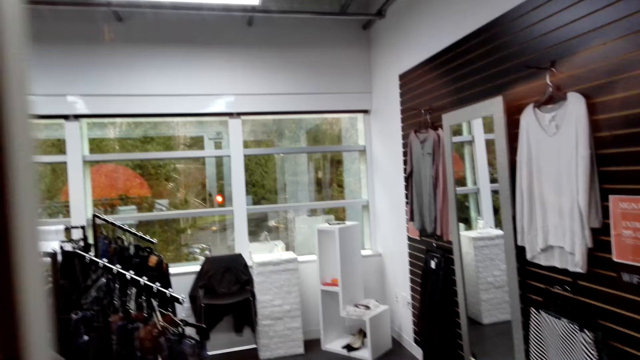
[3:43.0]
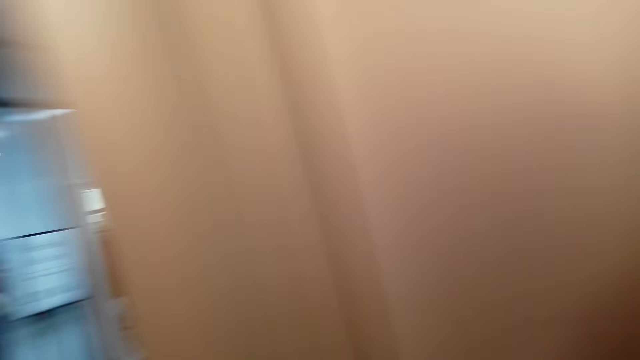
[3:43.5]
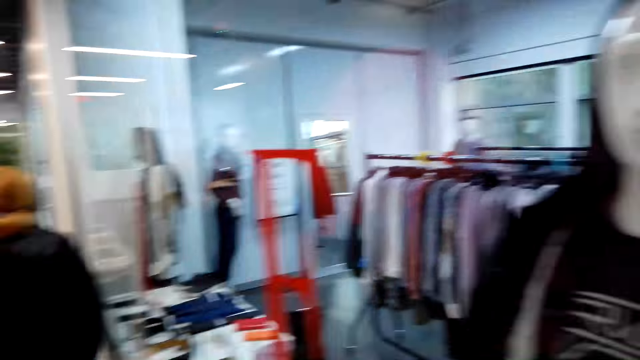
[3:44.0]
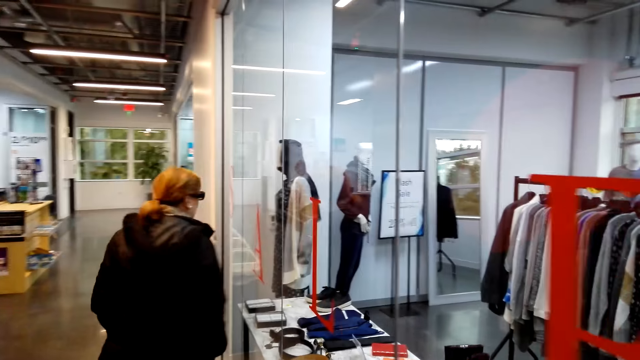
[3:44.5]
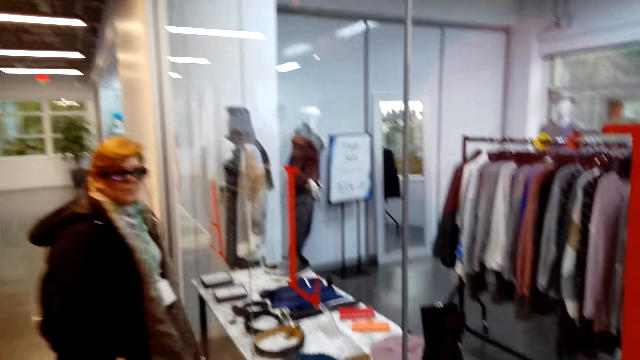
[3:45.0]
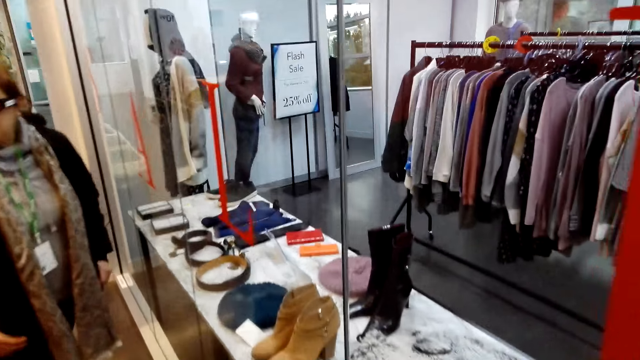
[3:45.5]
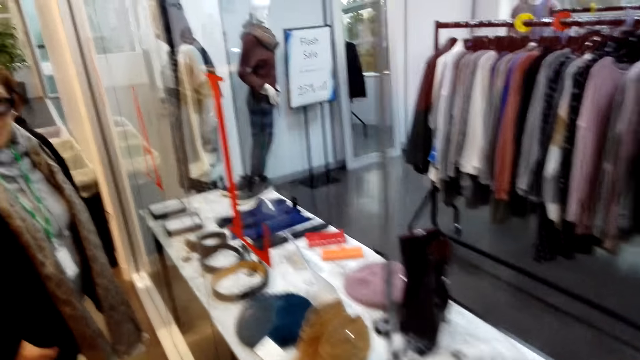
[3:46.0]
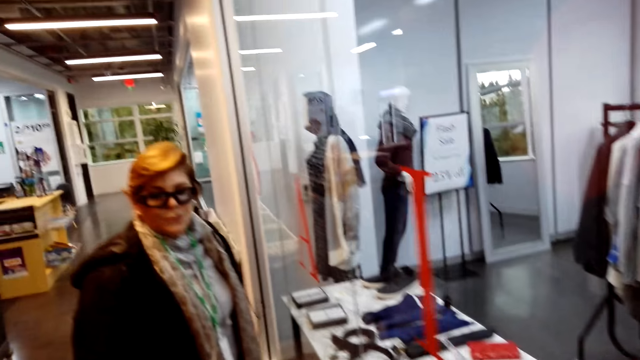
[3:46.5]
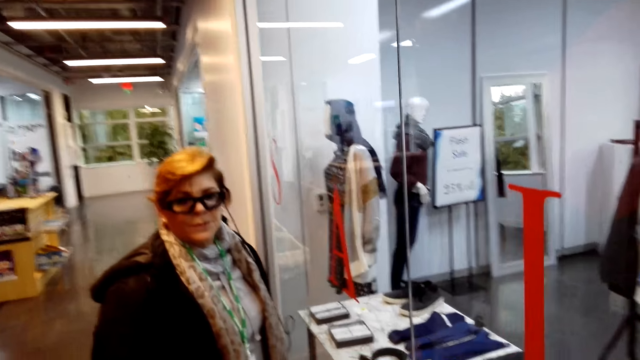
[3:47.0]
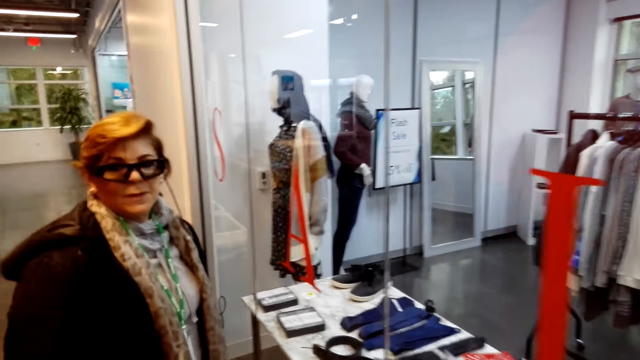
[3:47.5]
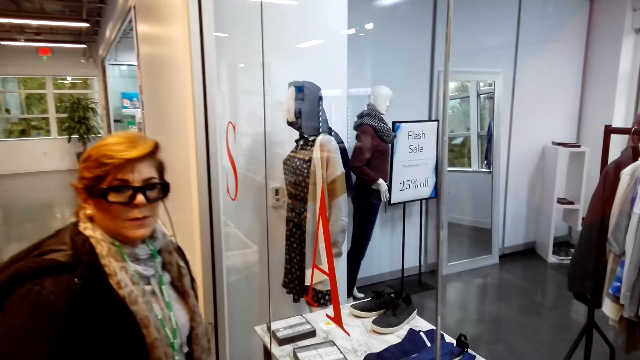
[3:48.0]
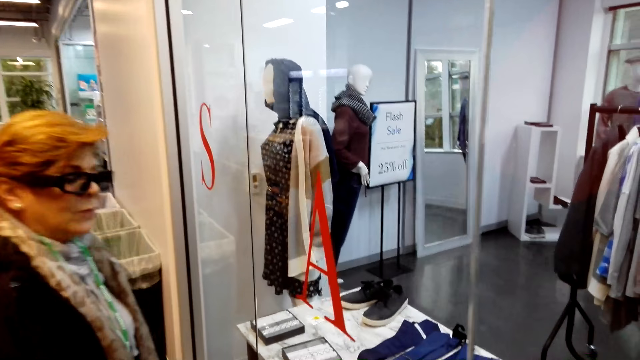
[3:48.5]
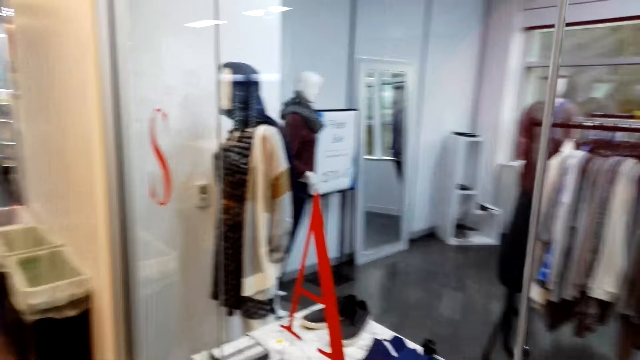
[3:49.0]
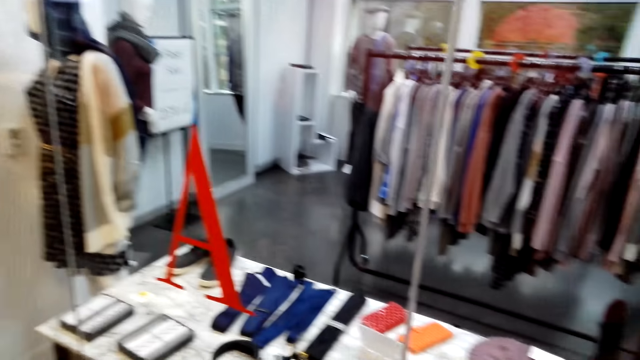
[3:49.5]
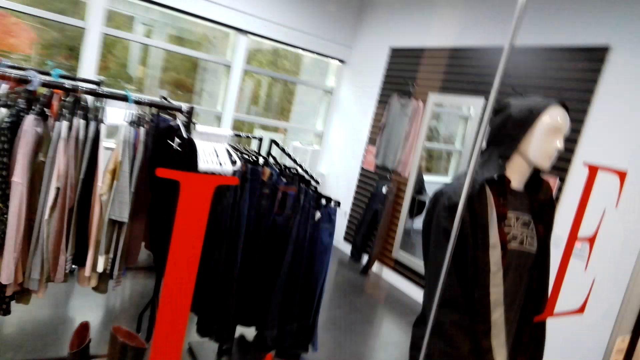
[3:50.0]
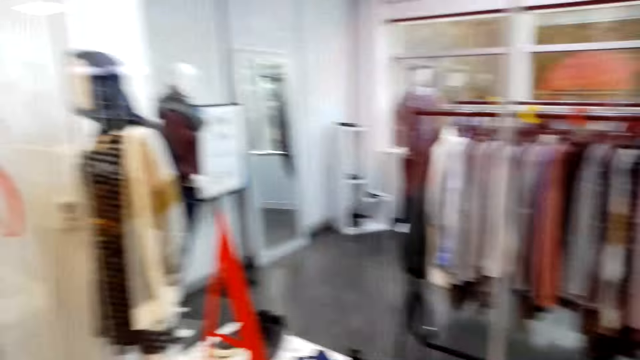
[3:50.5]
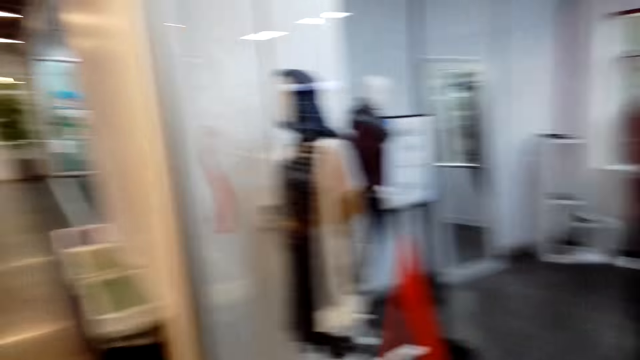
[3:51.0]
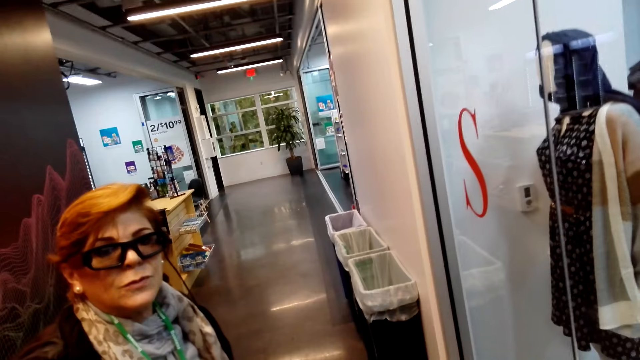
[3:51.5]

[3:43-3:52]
A woman turns around. The camera wearer looks at the woman. They look around.

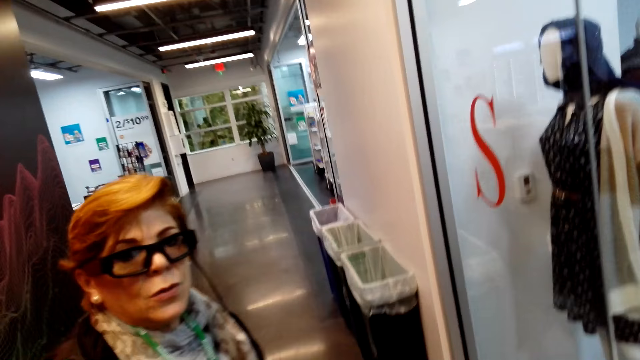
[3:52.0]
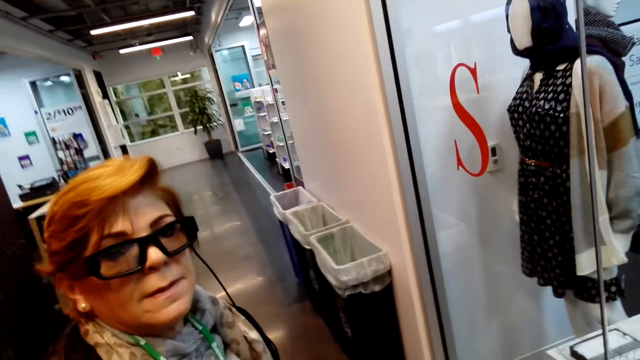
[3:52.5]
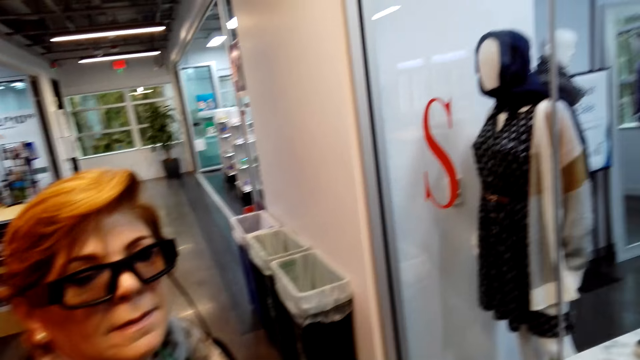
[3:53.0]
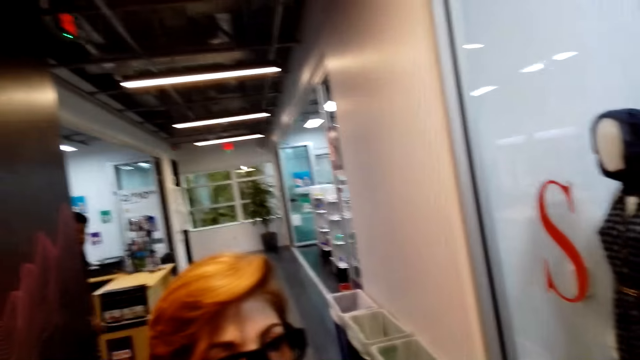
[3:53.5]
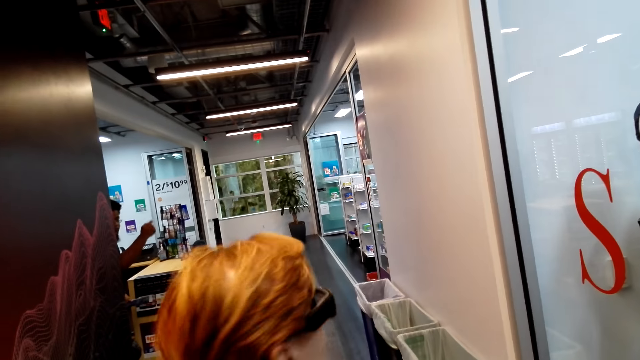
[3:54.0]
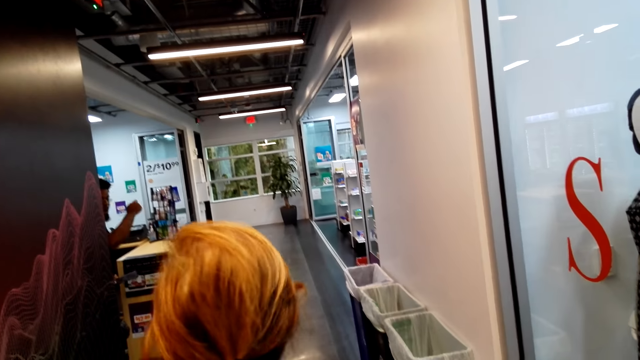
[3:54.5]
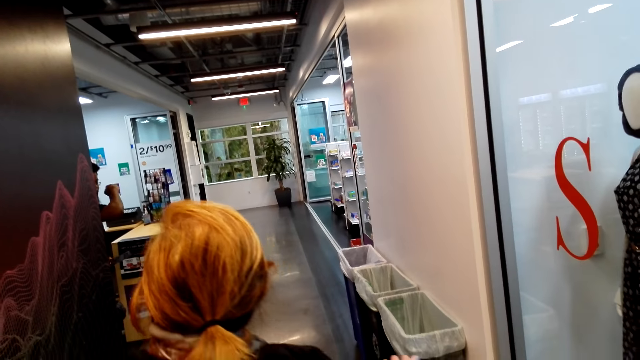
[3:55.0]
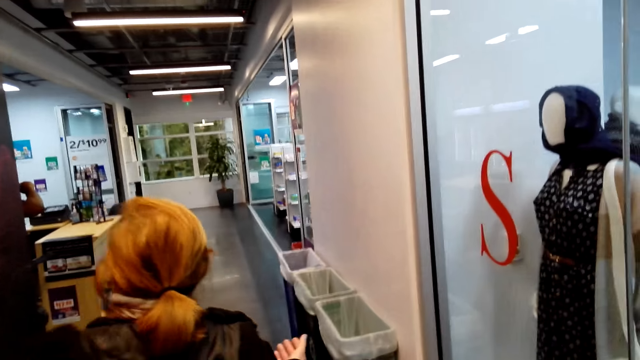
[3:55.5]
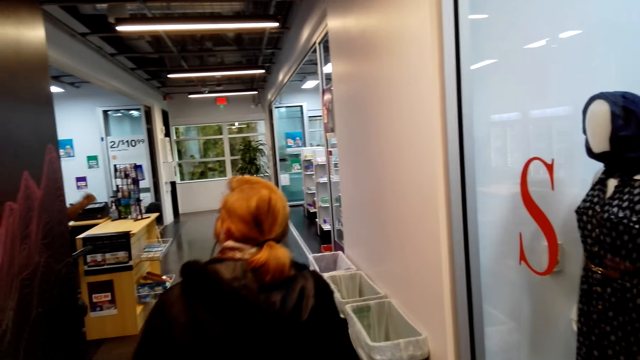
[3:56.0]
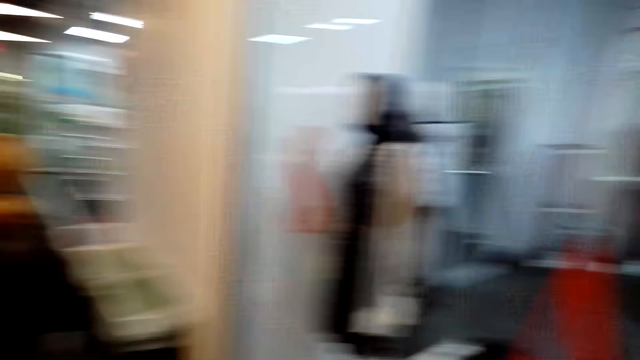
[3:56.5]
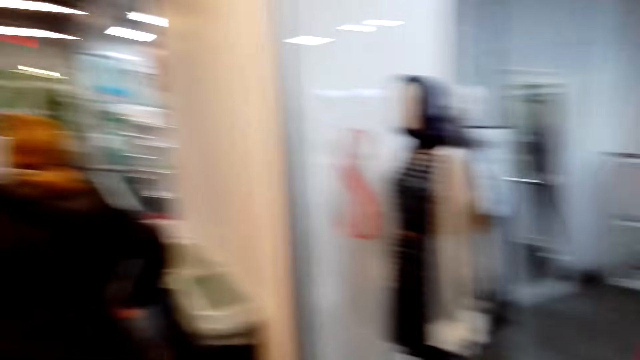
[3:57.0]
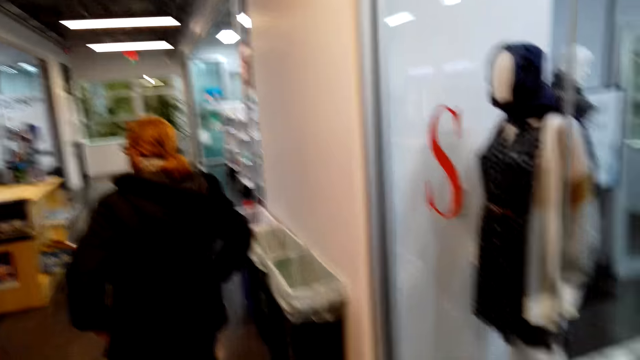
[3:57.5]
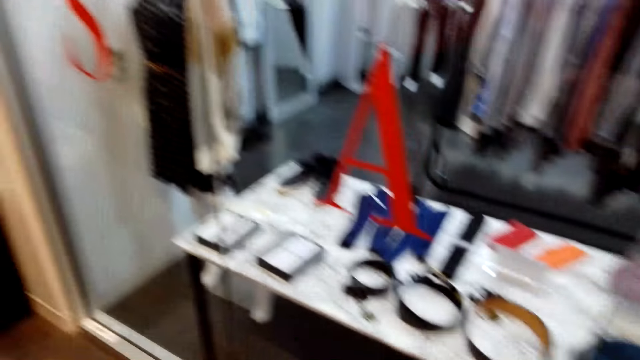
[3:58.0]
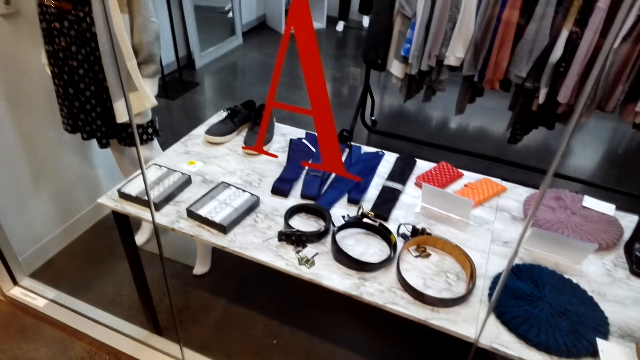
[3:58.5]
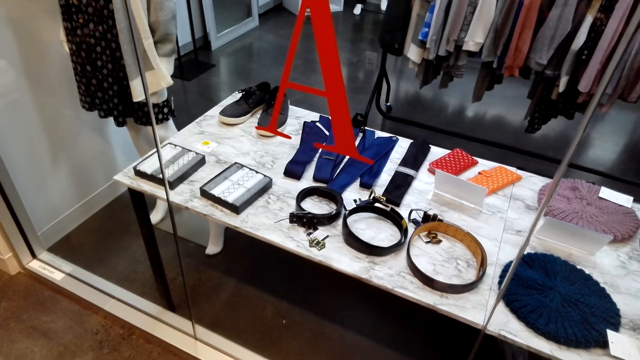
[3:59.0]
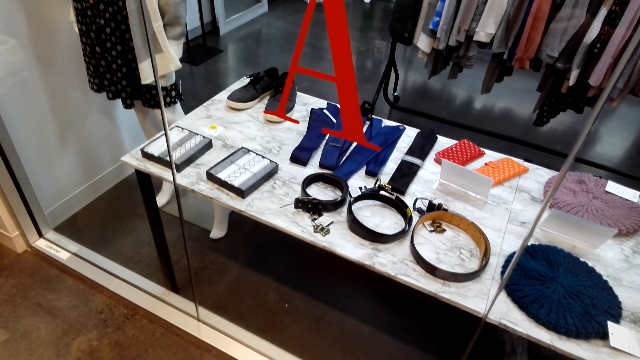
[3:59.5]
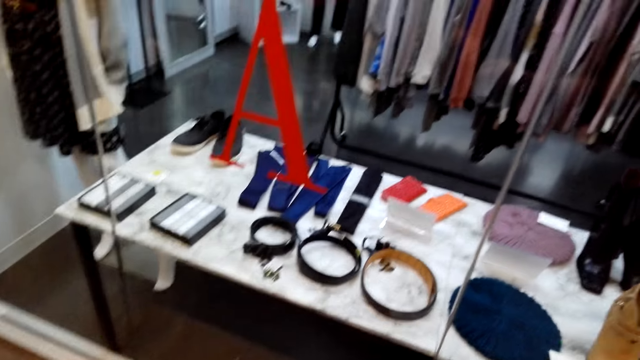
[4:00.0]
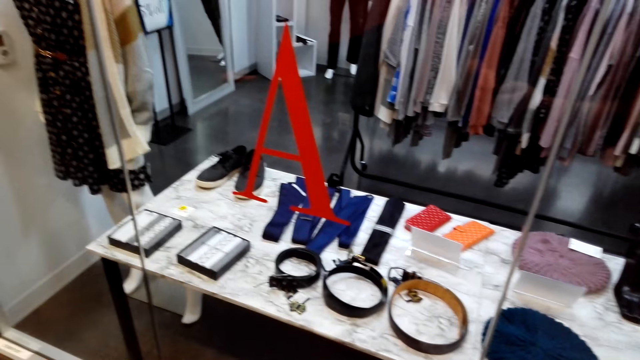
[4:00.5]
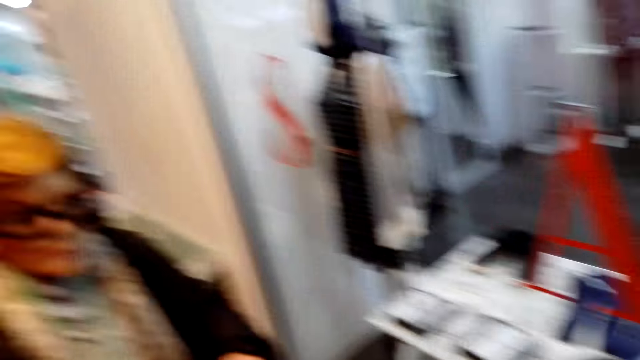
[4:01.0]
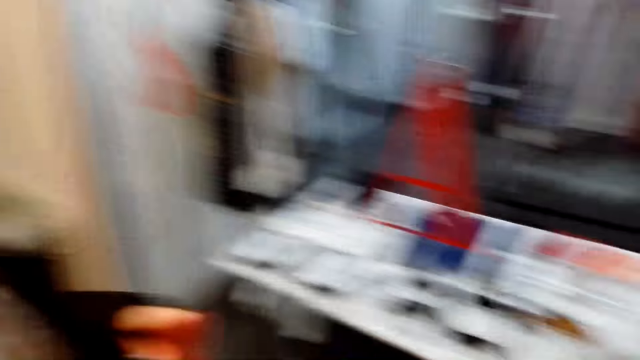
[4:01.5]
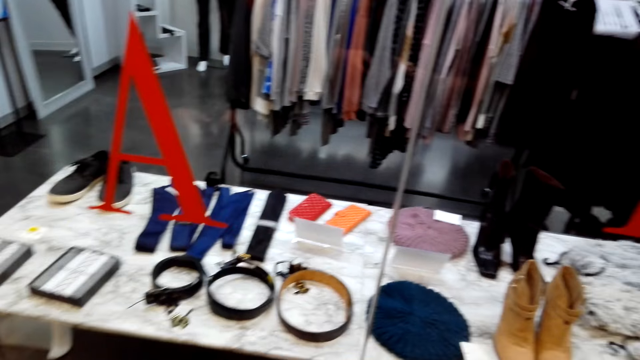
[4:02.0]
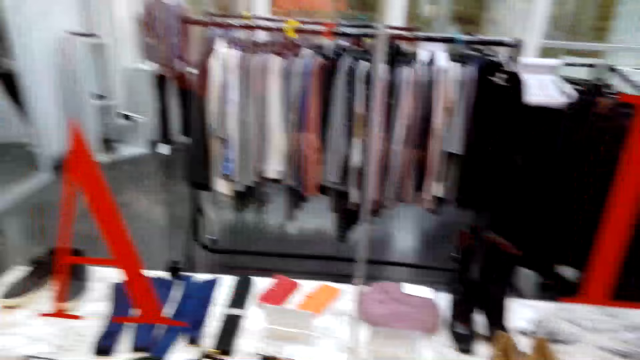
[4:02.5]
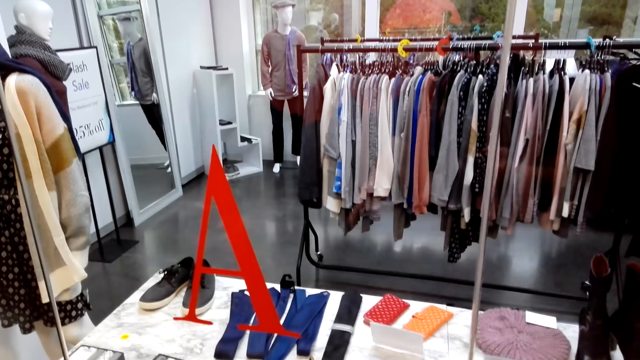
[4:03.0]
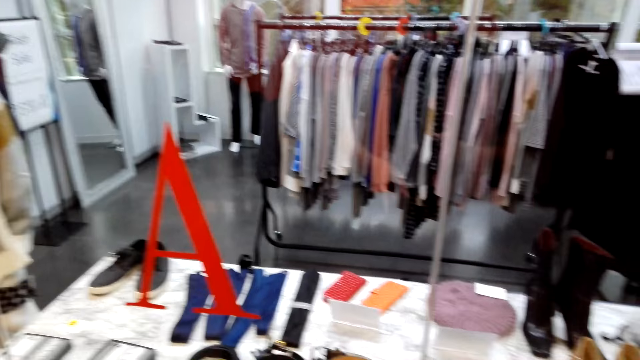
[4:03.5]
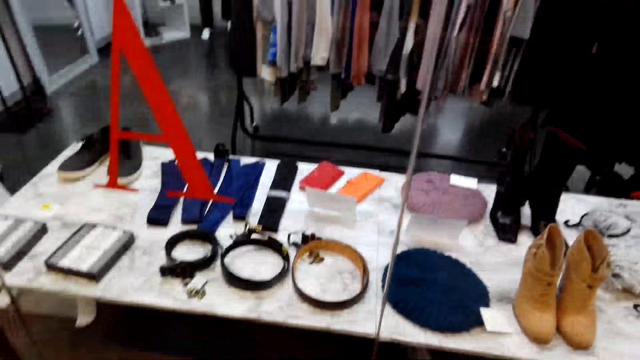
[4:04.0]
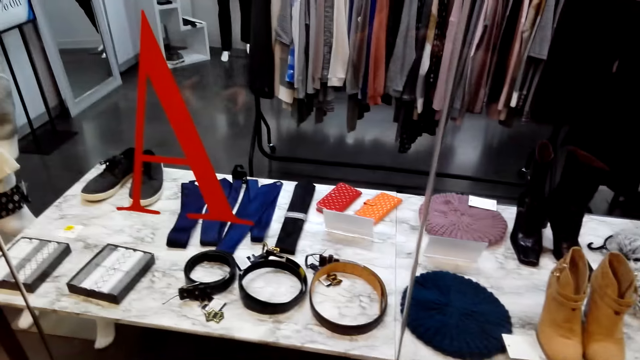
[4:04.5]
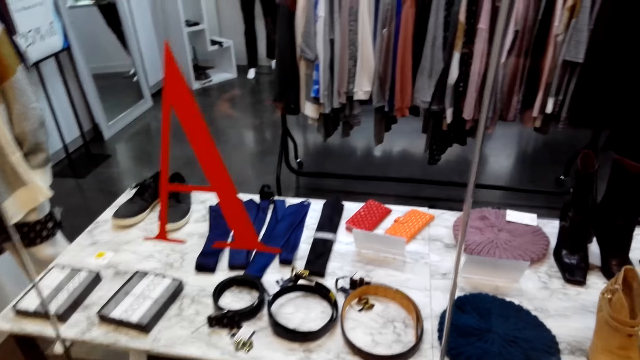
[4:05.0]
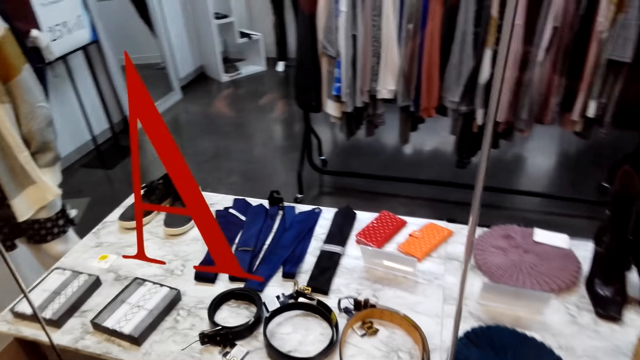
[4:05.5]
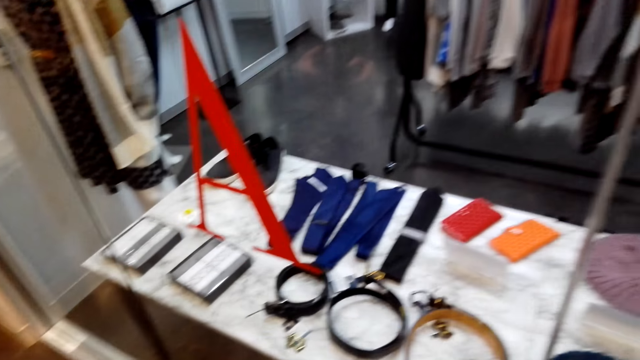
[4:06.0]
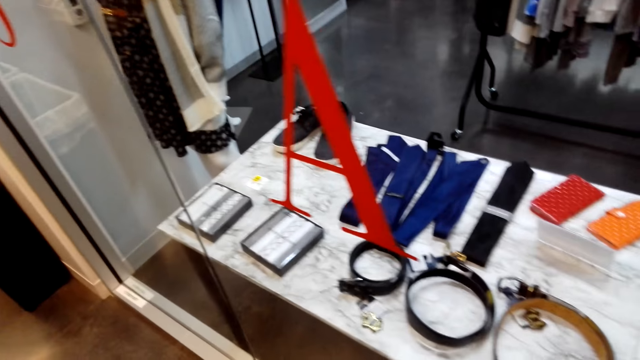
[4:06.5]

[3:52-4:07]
The camera wearer looks at the woman. A man gestures out. A lady makes some steps. The camera wearer walks away. They look around at the display.
